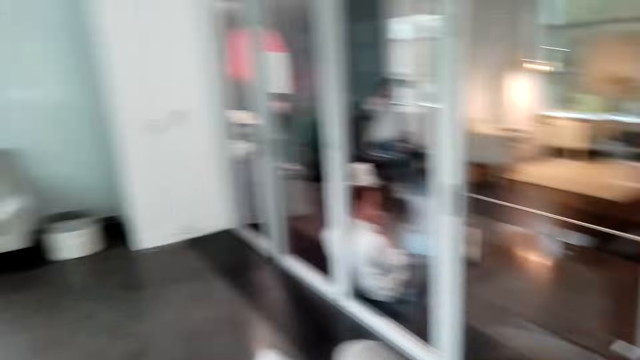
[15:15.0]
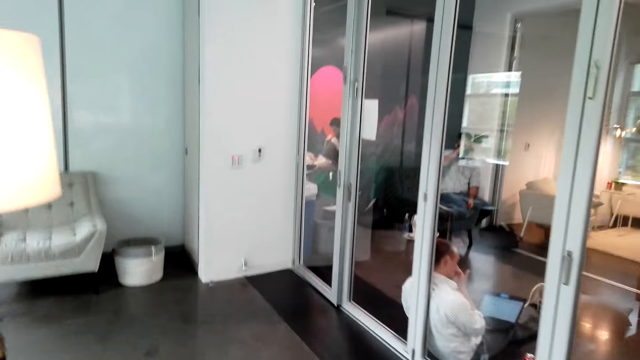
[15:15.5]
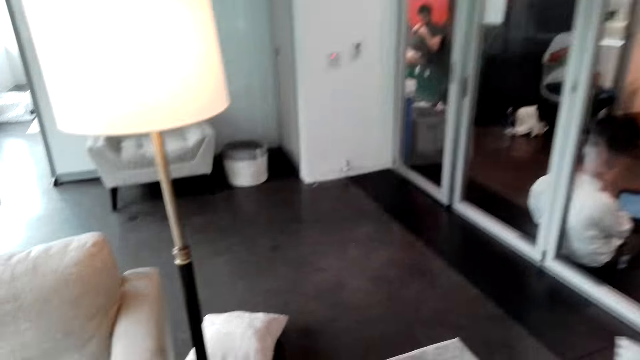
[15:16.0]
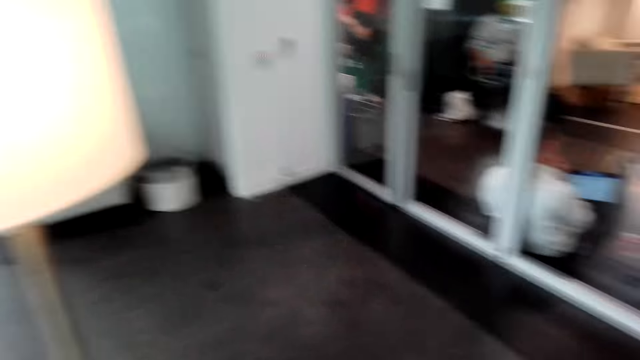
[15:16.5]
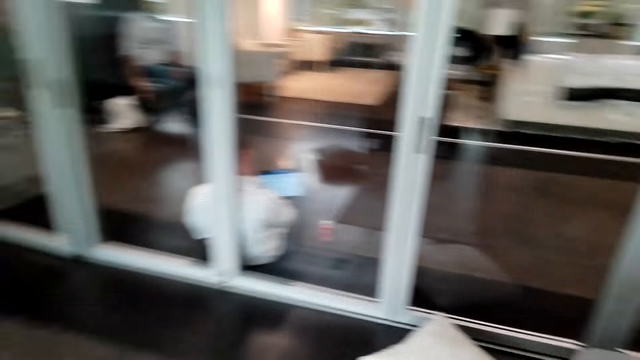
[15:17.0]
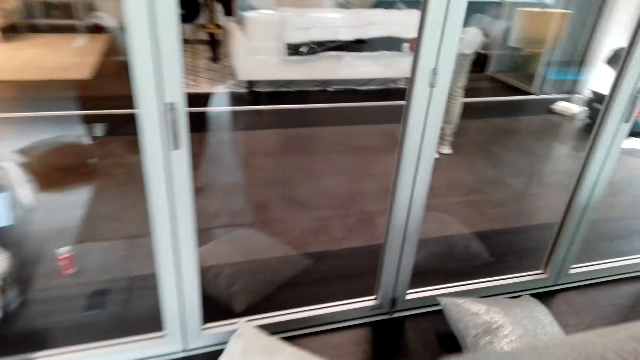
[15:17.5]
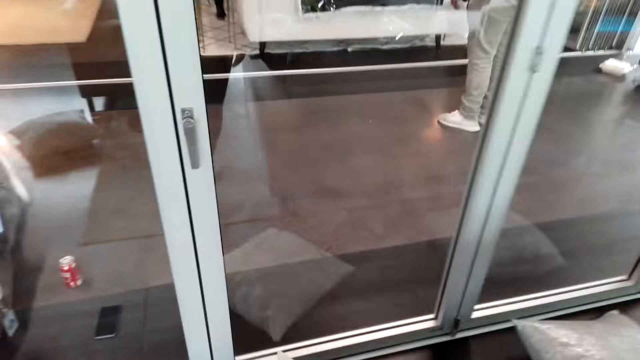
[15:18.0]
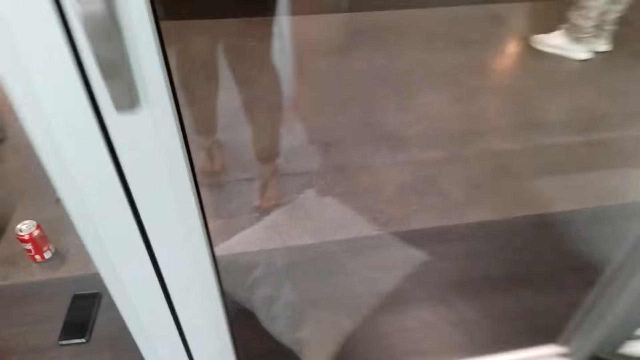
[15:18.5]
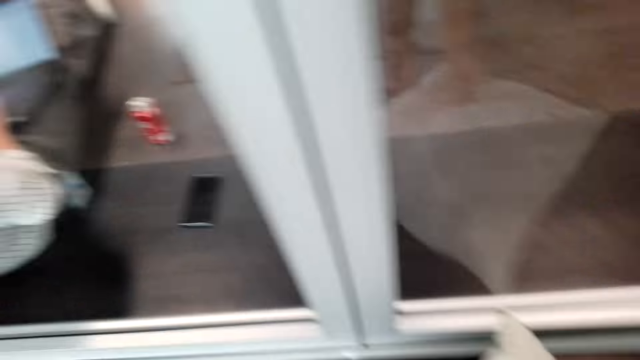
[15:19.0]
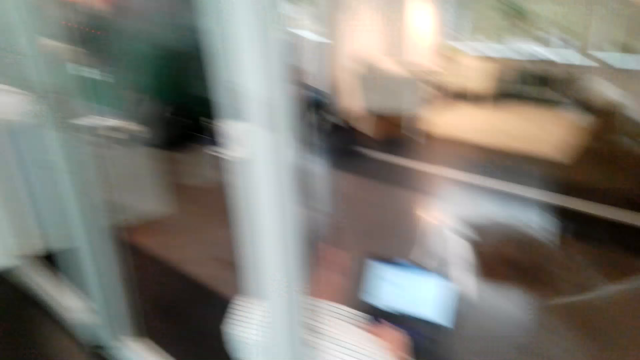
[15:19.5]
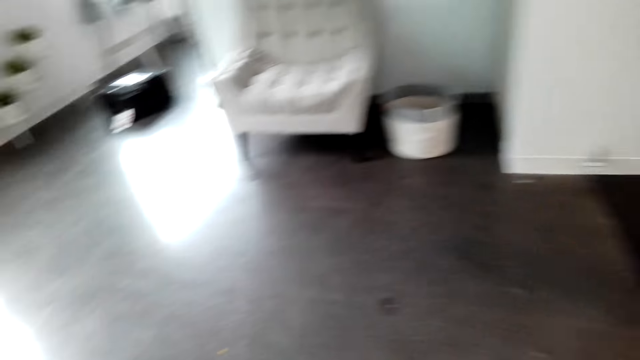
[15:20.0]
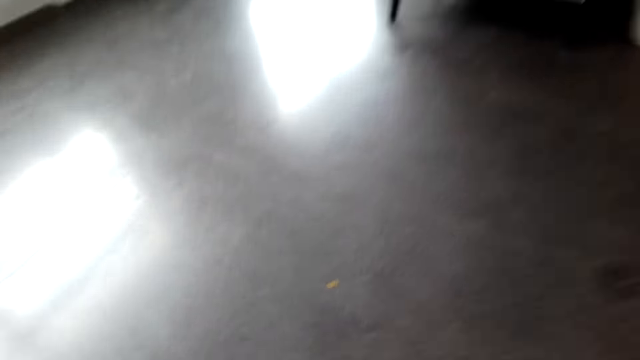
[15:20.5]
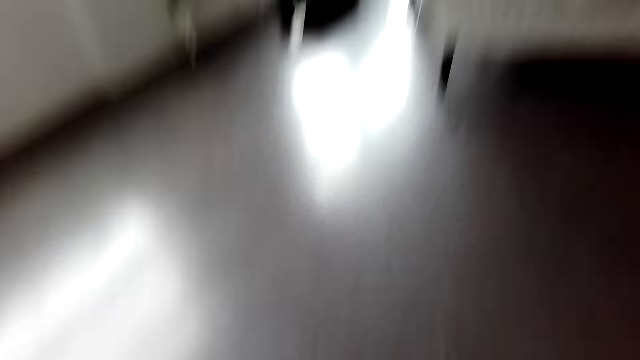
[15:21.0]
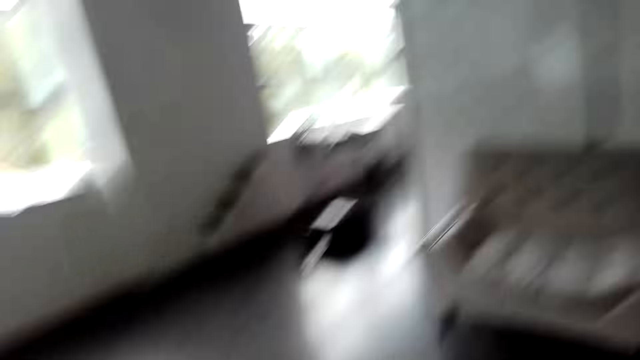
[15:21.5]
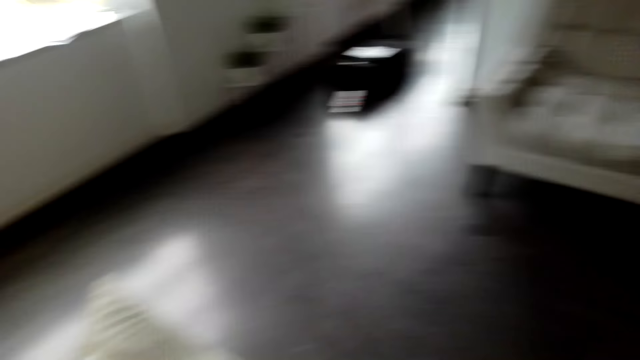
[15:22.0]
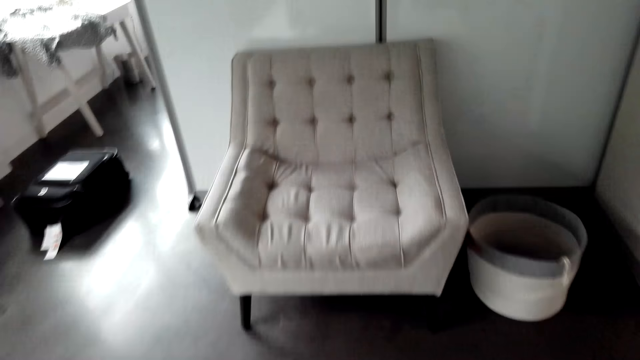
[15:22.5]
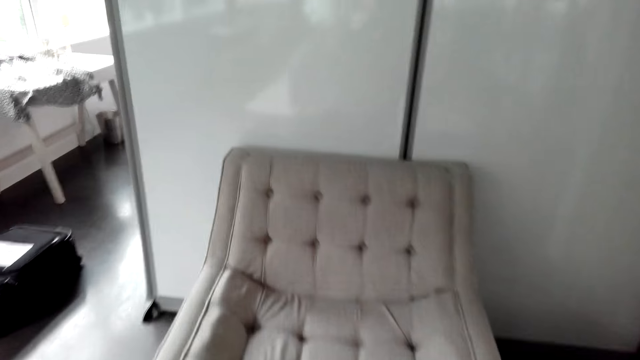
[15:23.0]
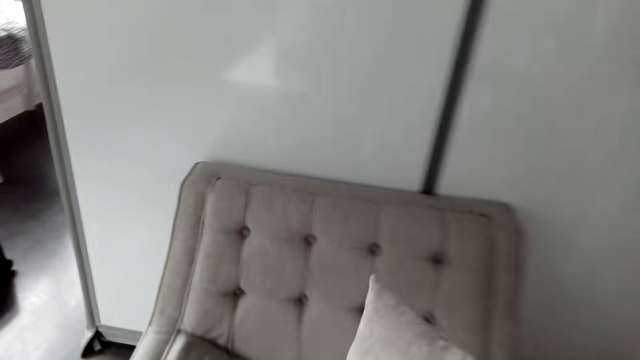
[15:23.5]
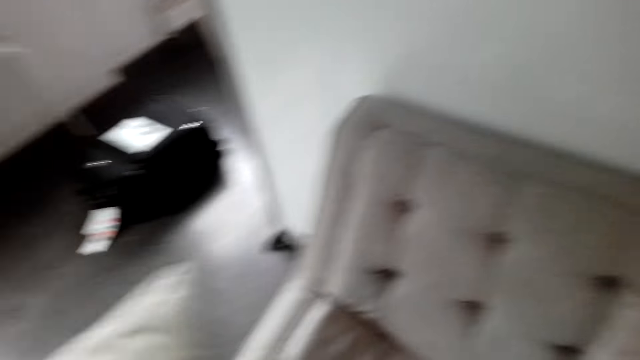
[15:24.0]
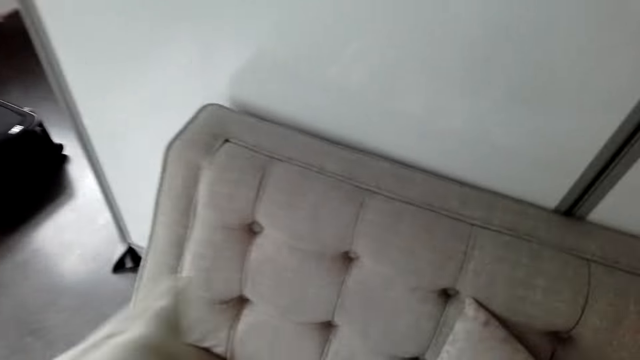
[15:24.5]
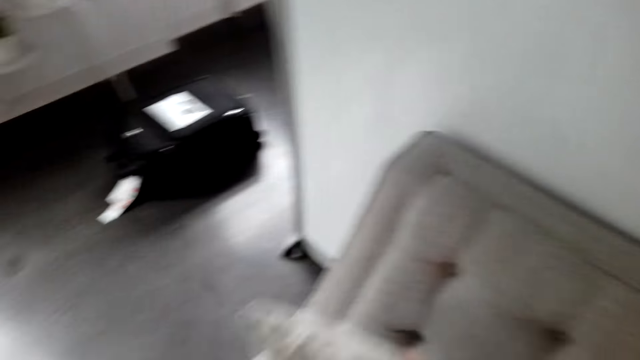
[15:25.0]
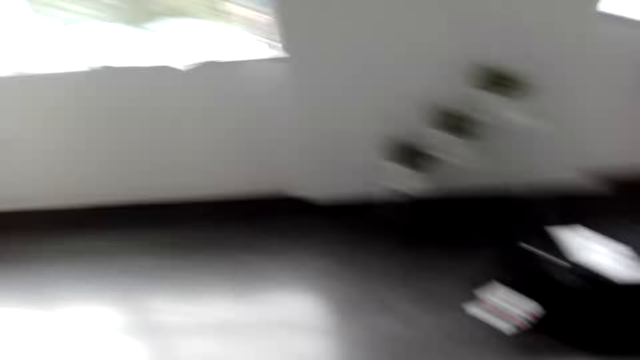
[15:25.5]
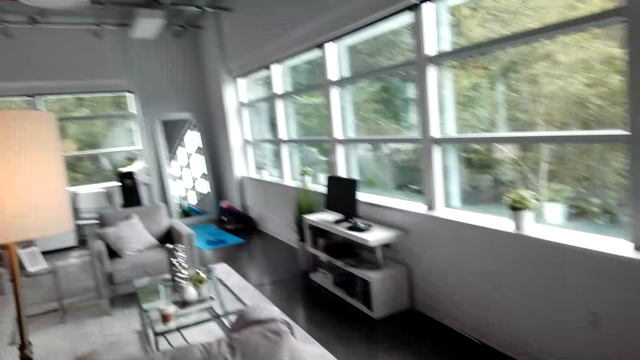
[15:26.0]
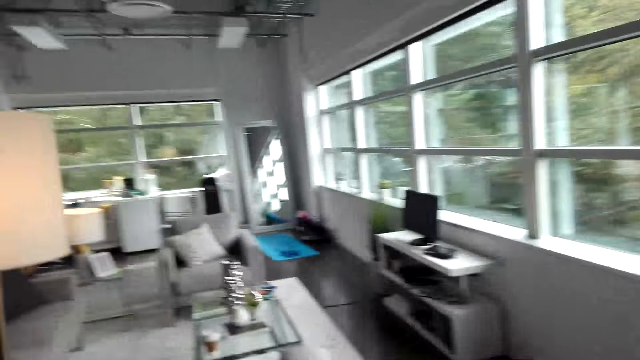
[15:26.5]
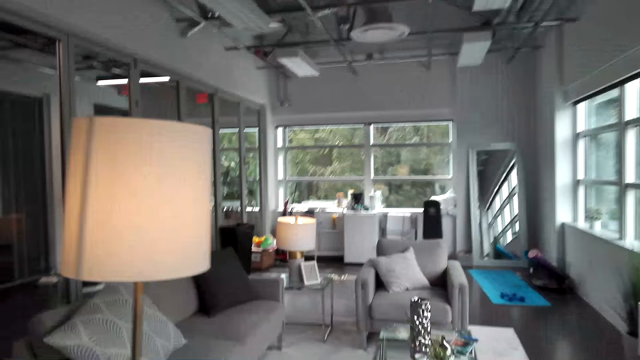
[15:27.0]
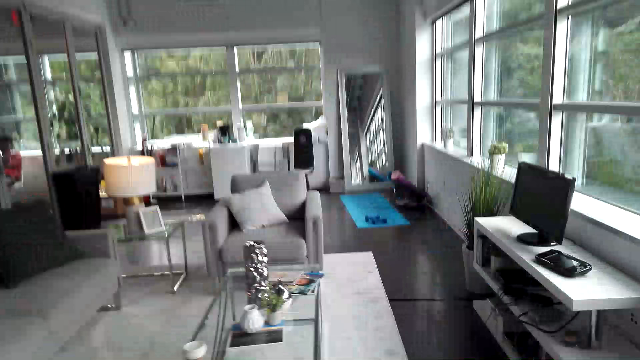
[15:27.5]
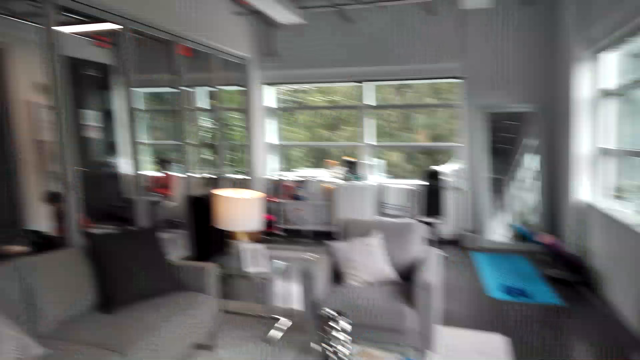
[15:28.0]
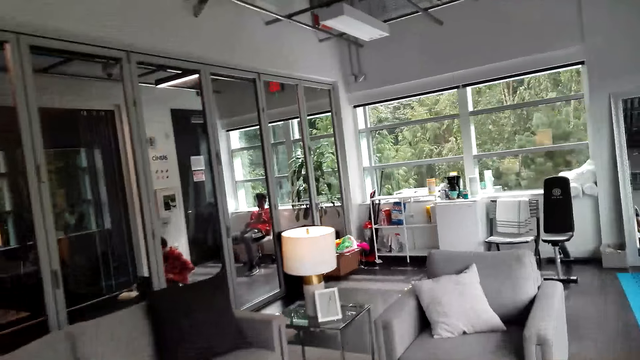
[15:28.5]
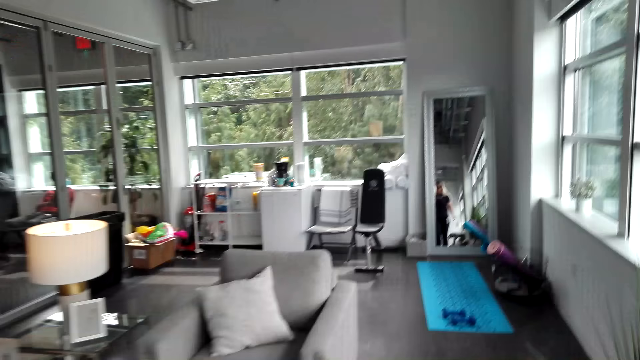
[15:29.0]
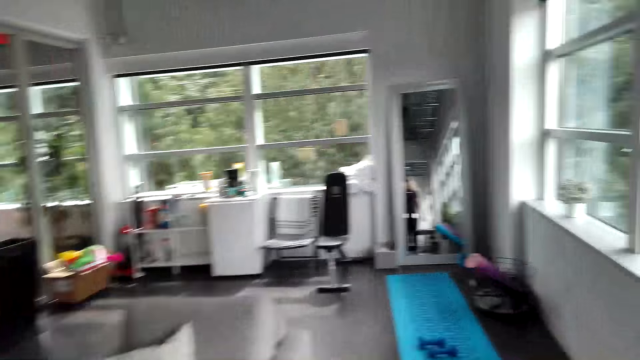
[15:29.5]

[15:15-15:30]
The camera wearer walks. They pick up a pillow. They drop the pillow on the chair or couch. They walk in the room.

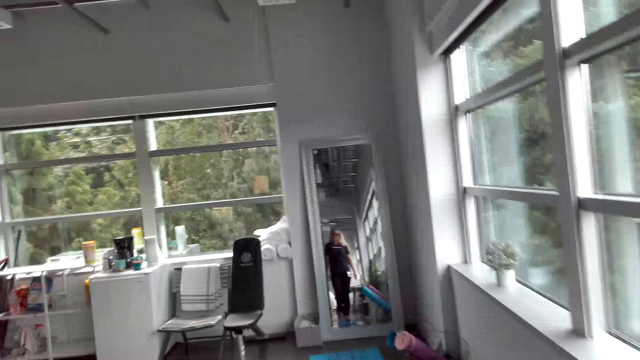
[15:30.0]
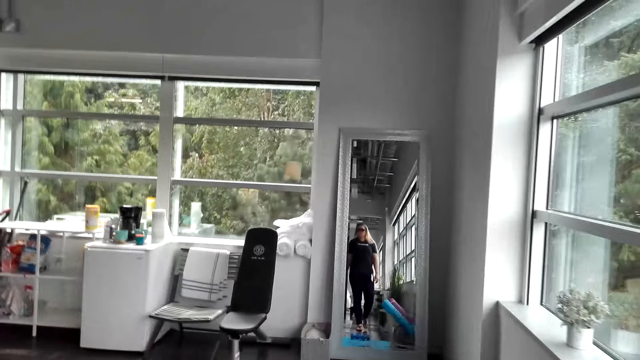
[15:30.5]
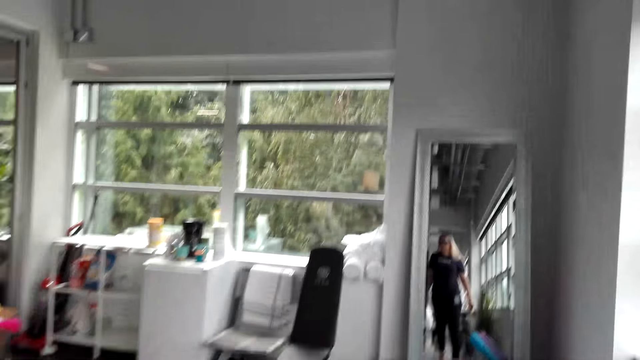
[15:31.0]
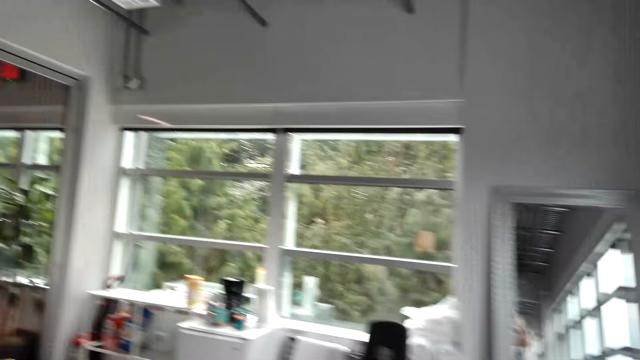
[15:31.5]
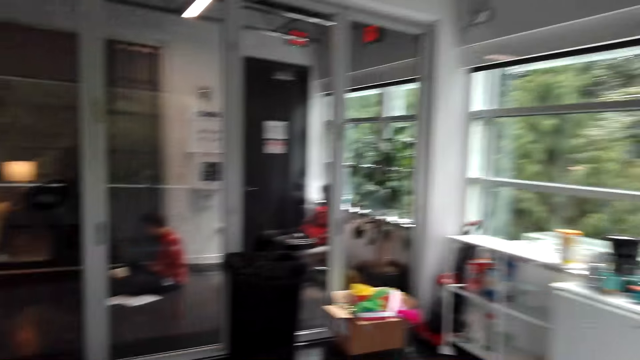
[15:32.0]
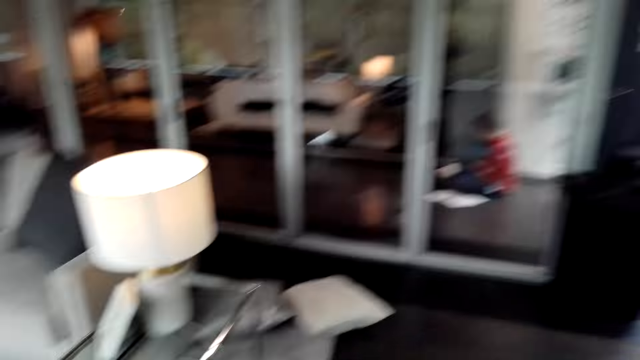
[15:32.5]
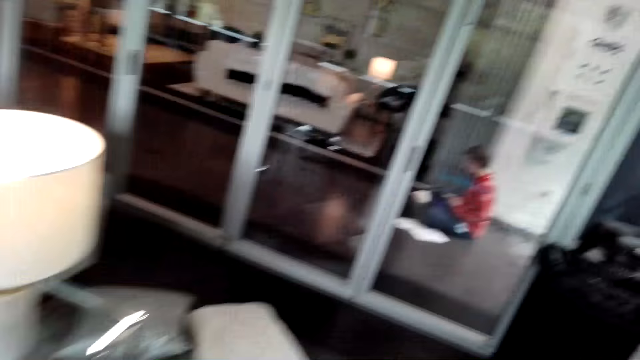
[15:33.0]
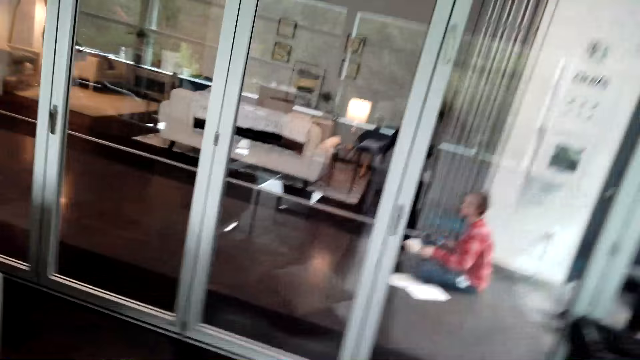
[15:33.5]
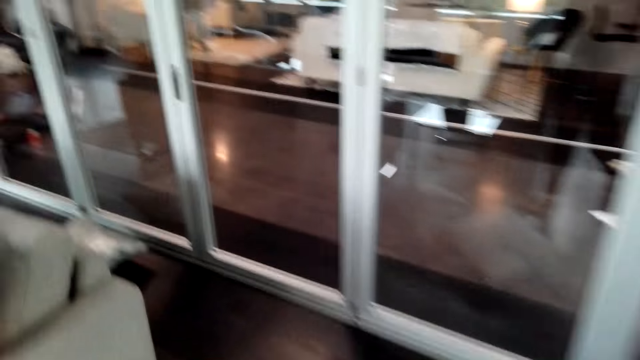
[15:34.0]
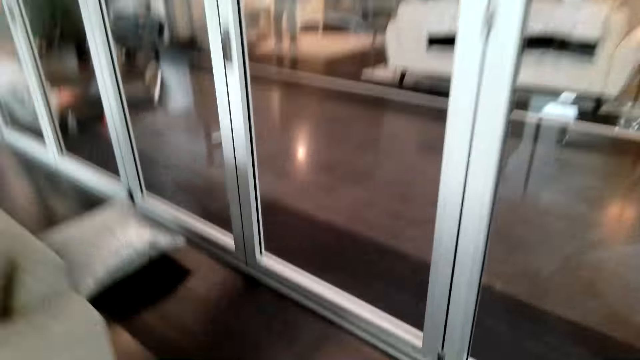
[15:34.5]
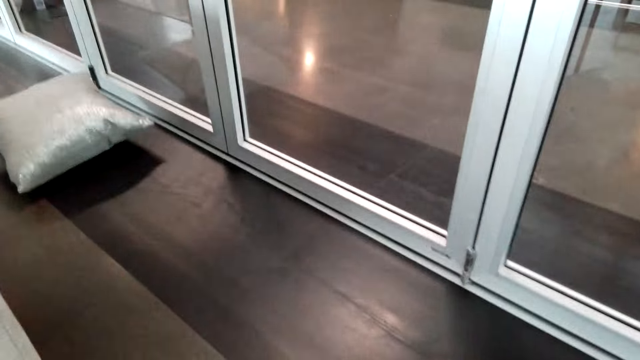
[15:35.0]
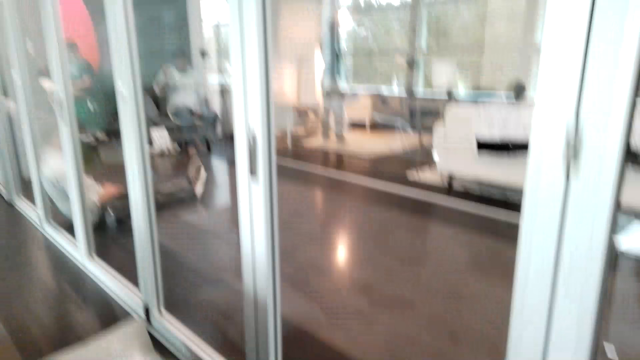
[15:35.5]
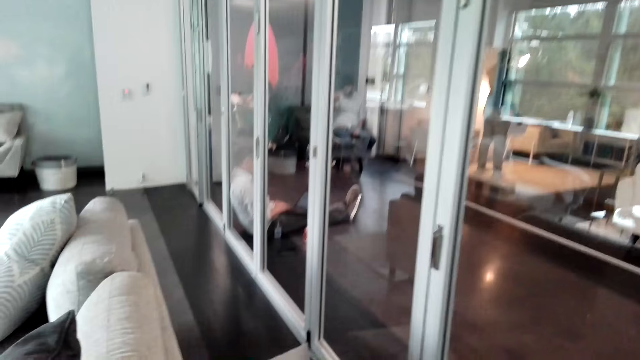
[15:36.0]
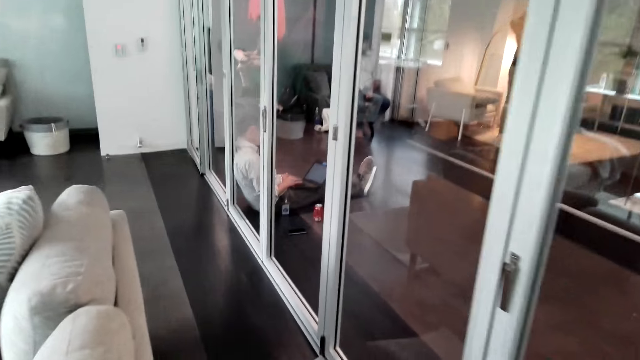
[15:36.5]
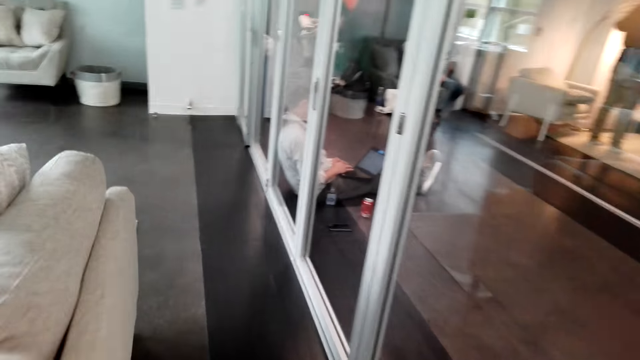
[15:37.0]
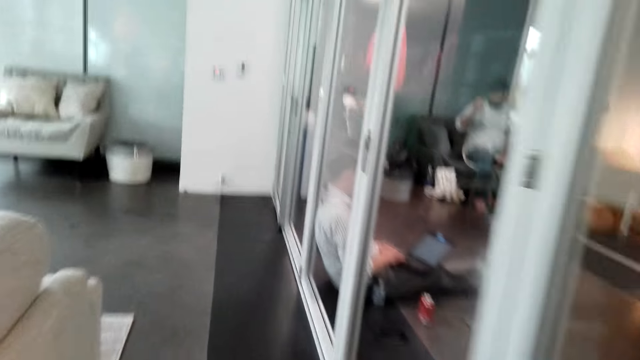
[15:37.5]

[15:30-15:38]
The camera wearer picks up a pillow.
